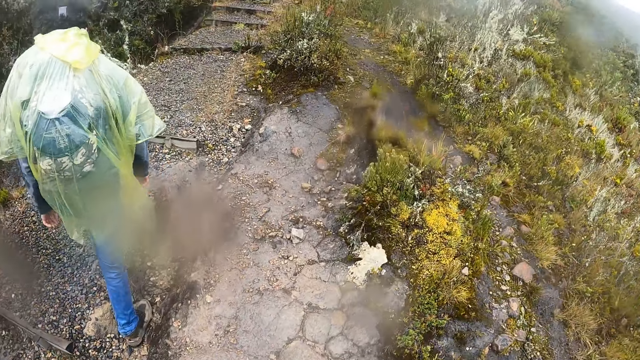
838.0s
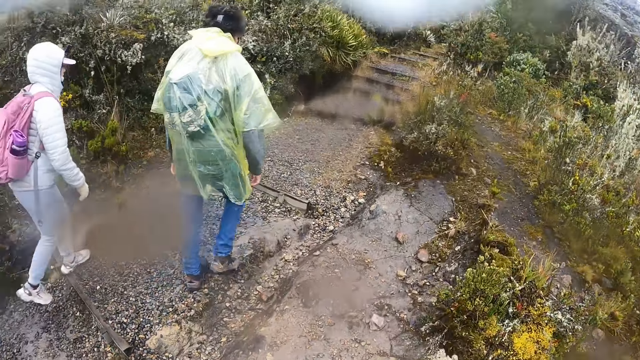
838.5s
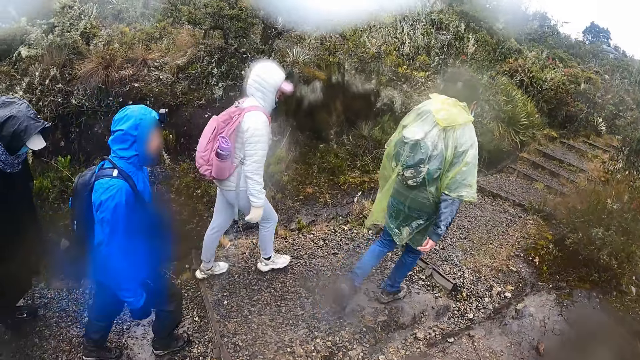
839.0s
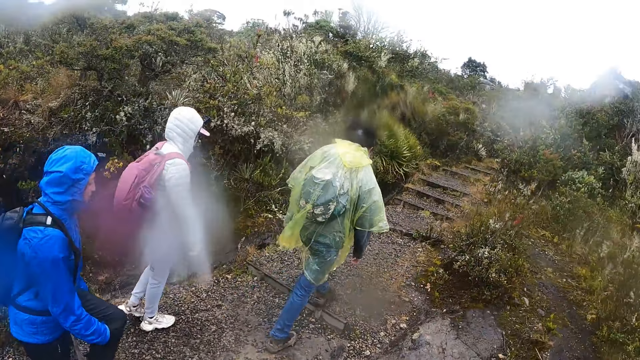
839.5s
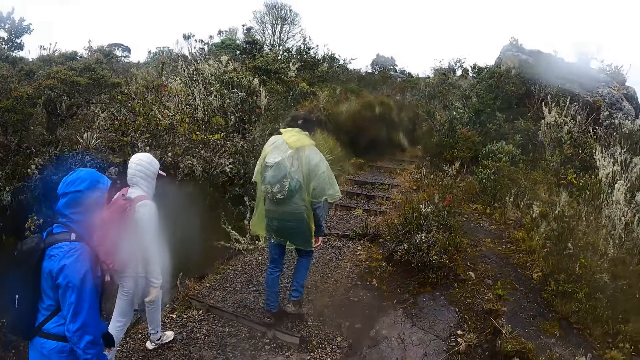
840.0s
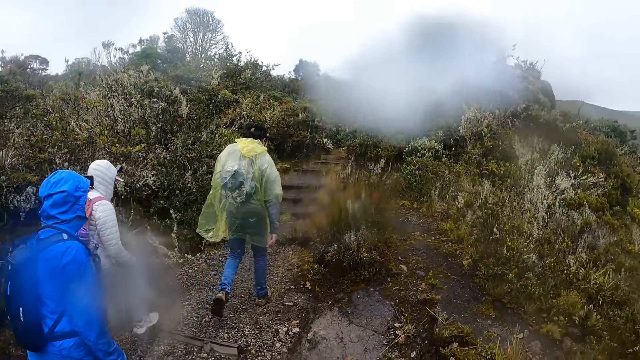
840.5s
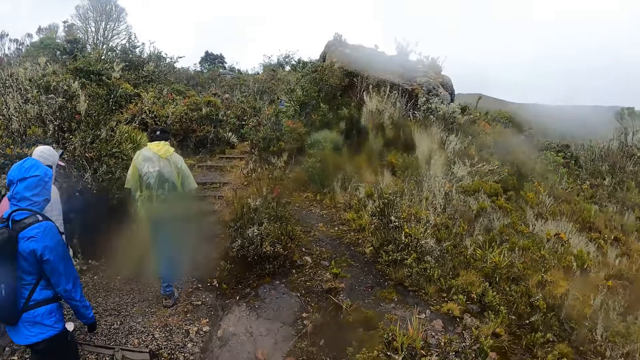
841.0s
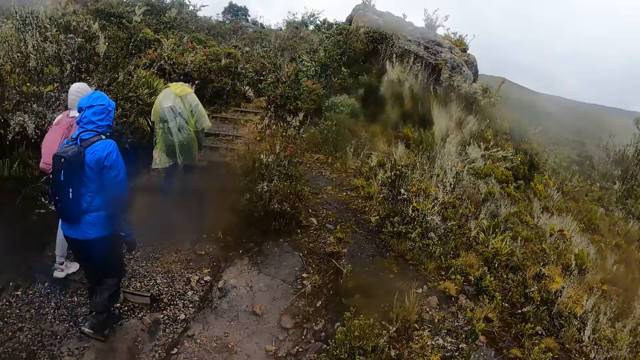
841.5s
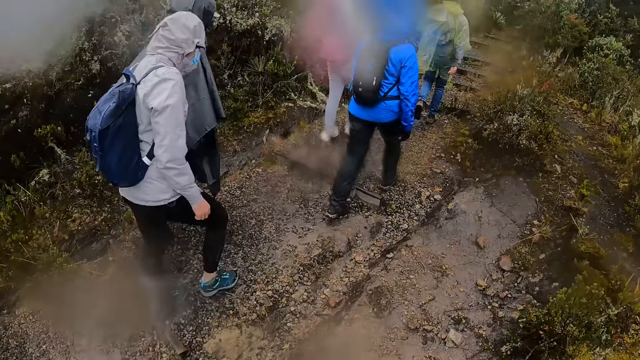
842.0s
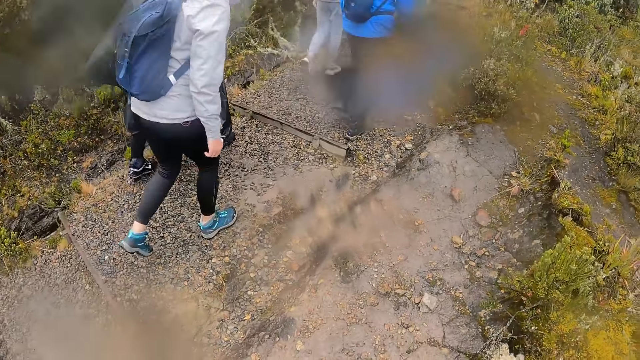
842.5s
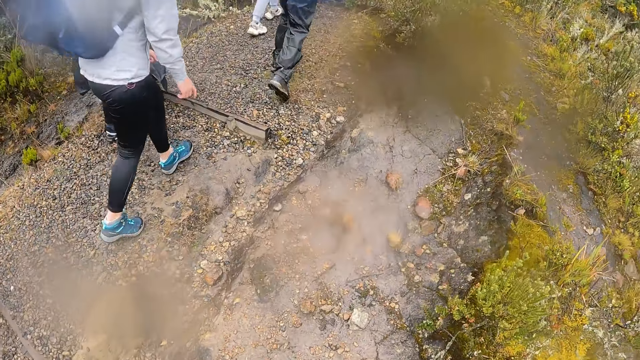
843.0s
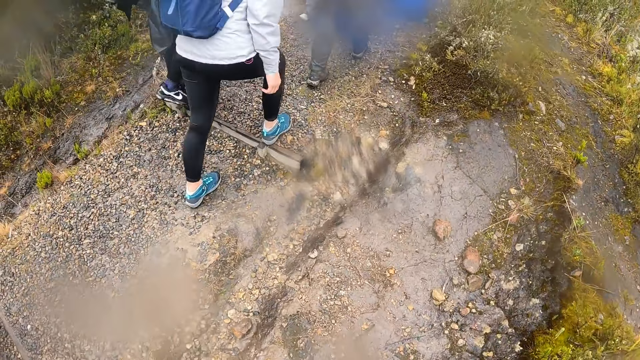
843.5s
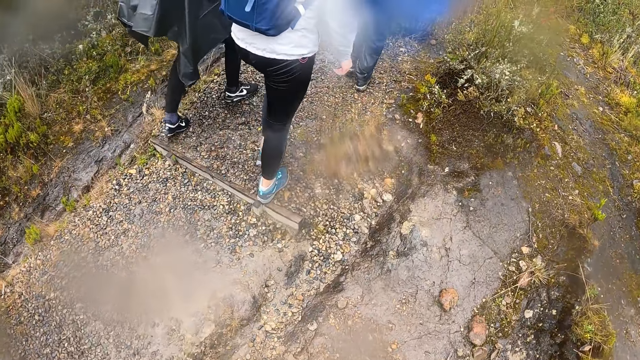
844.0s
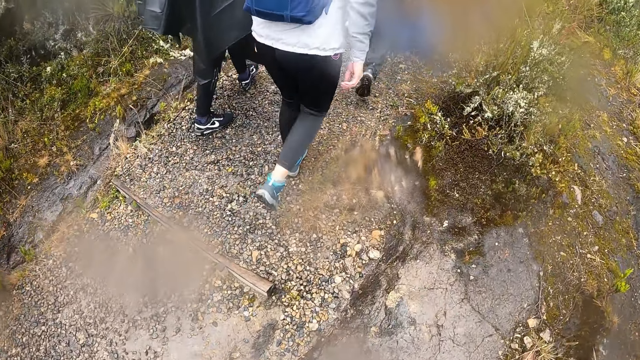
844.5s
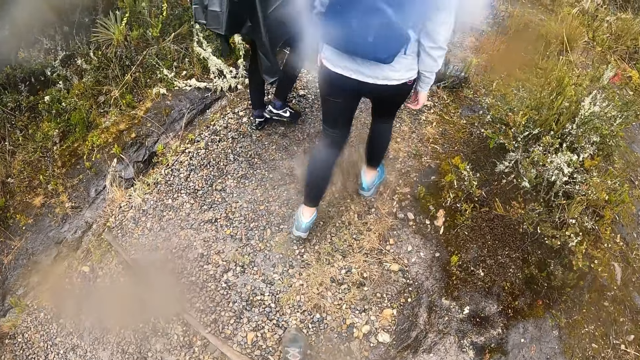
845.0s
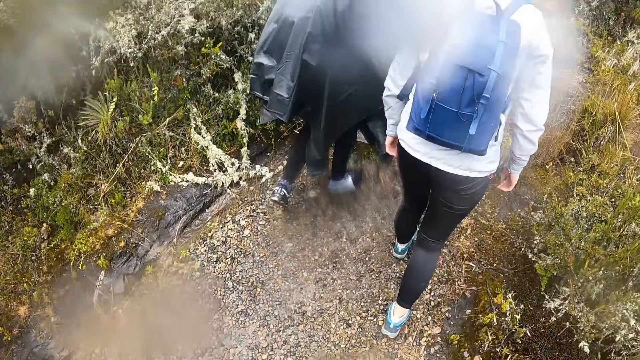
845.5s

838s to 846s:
The camera wearer climbs the stairs.

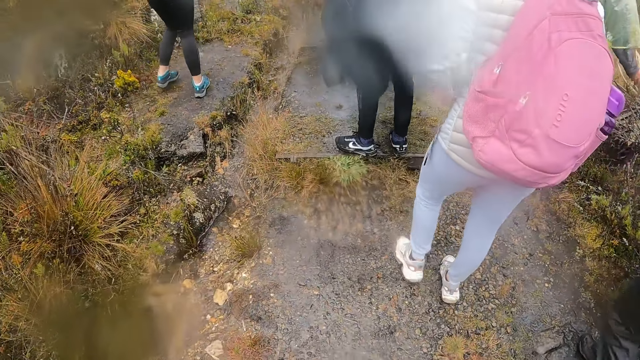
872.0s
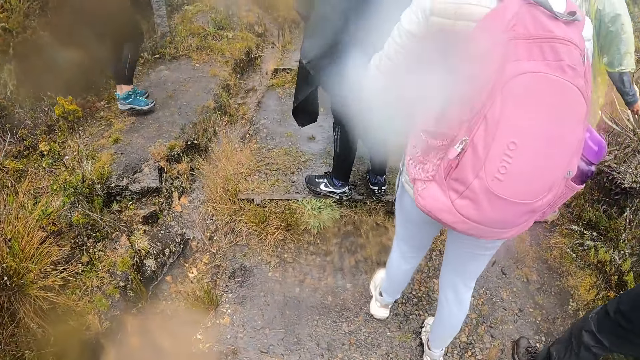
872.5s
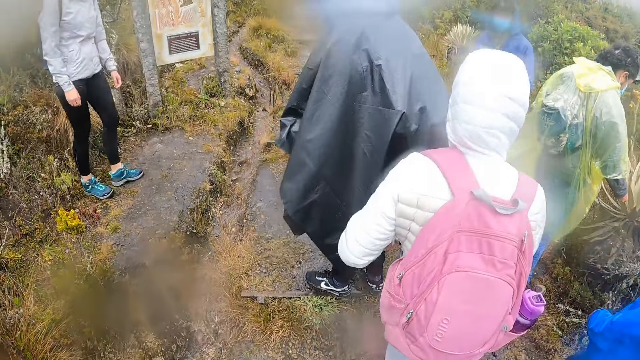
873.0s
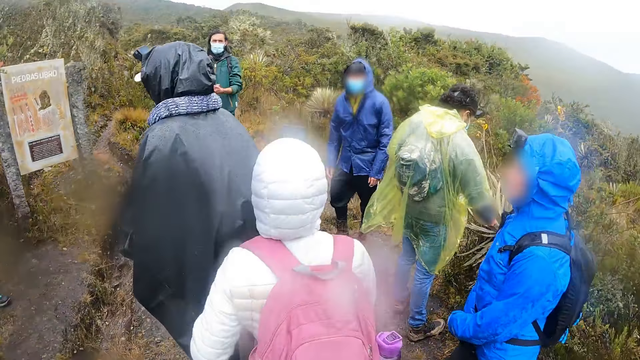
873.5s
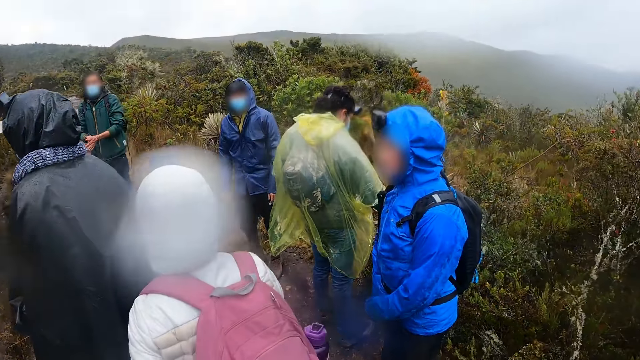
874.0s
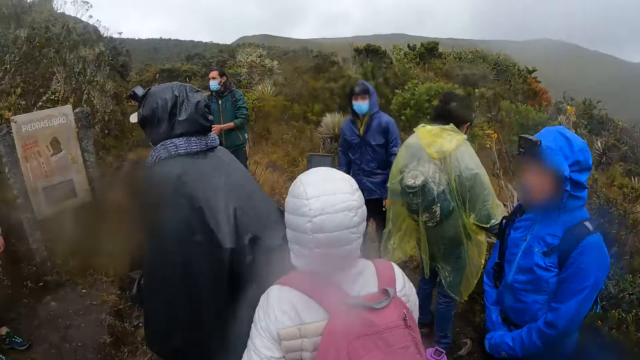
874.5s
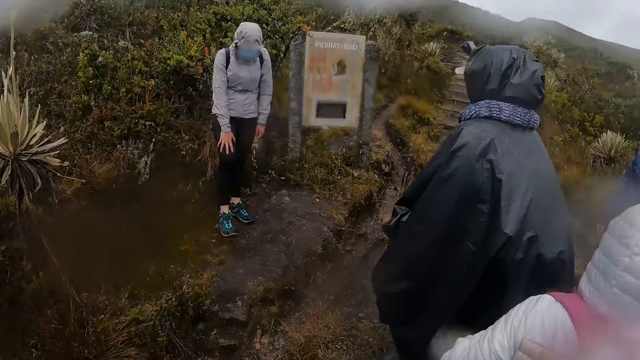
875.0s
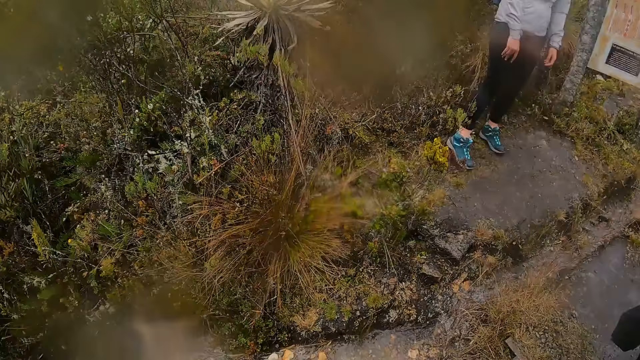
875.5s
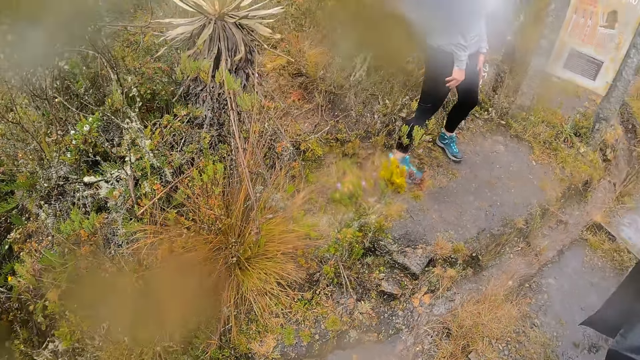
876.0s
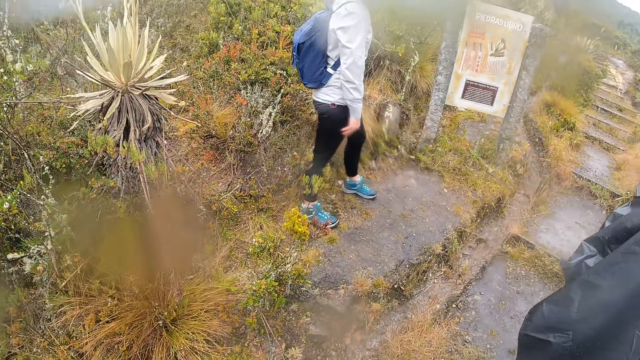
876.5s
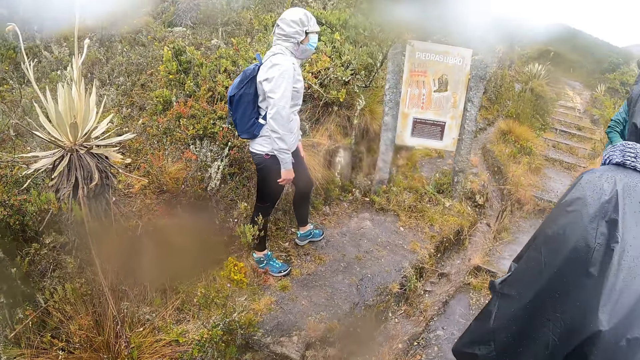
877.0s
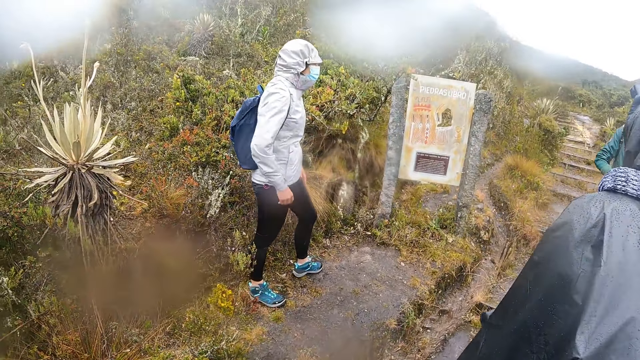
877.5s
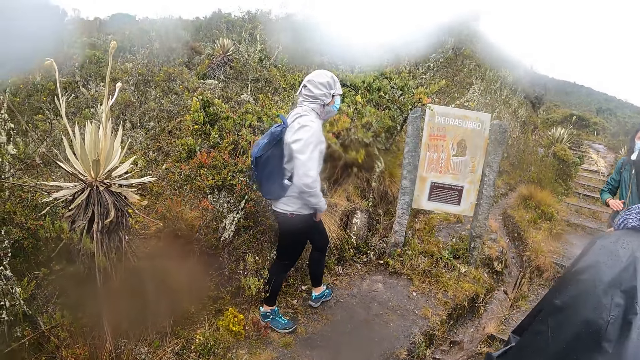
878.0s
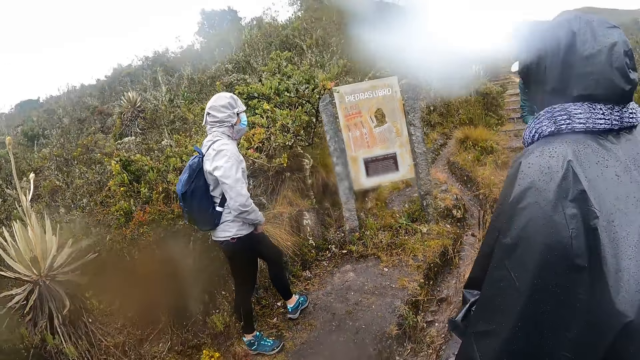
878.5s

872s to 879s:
The camera wearer looks around.

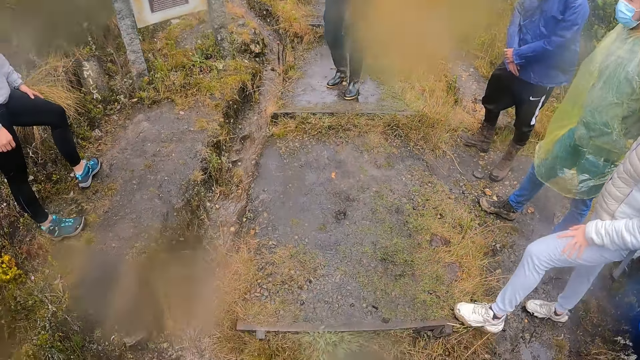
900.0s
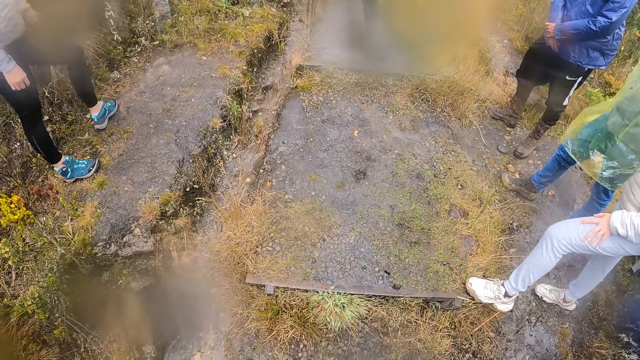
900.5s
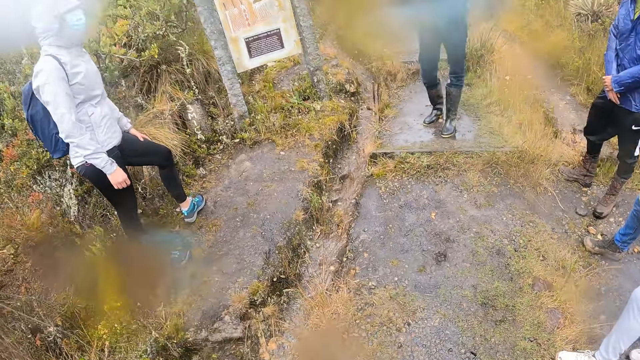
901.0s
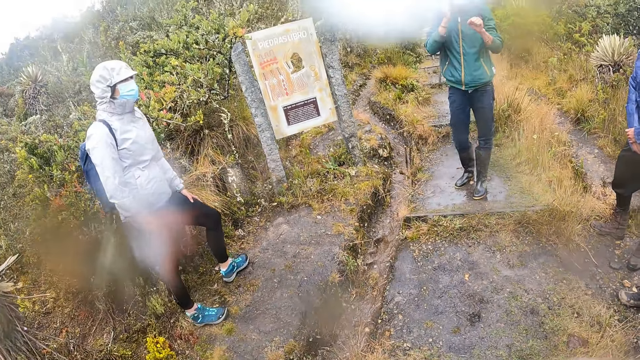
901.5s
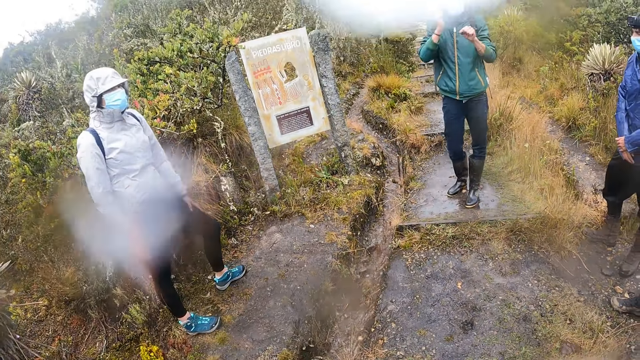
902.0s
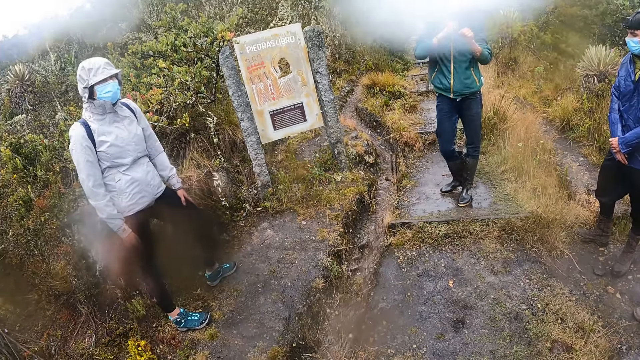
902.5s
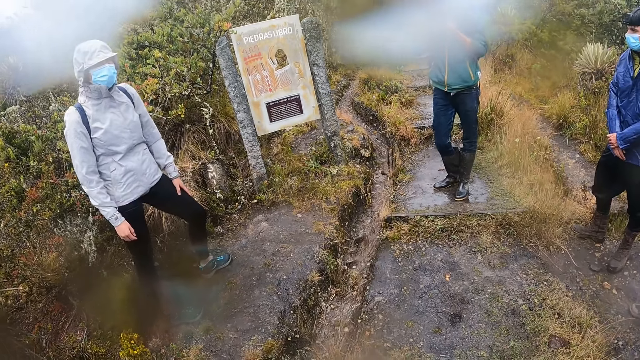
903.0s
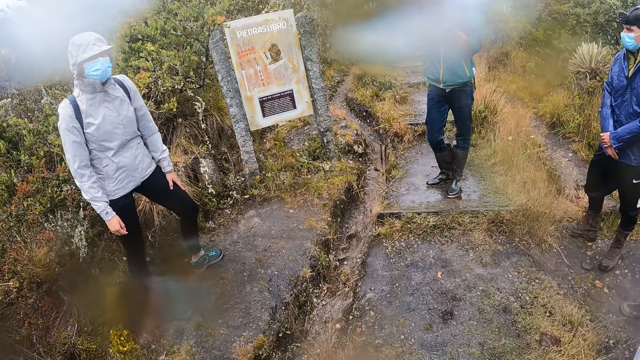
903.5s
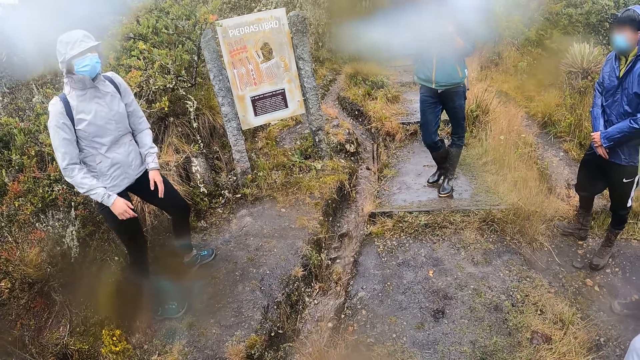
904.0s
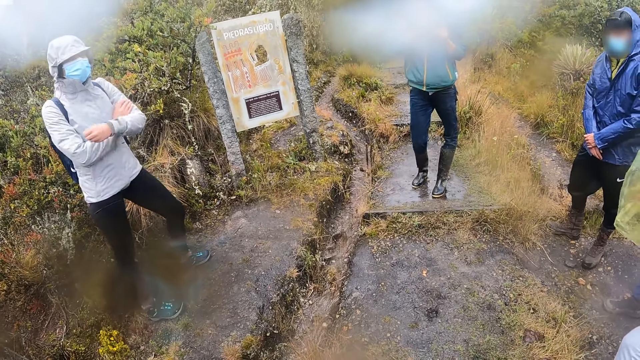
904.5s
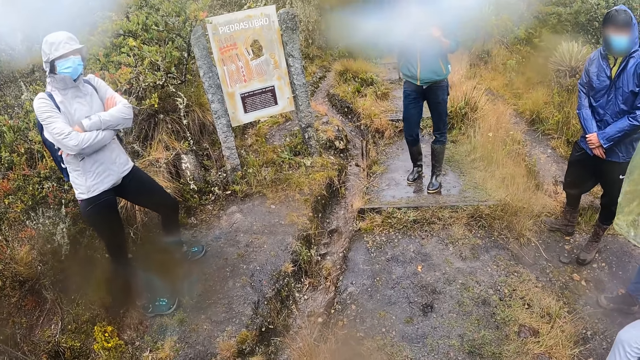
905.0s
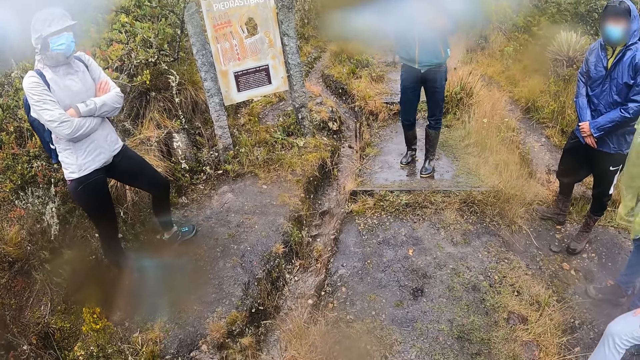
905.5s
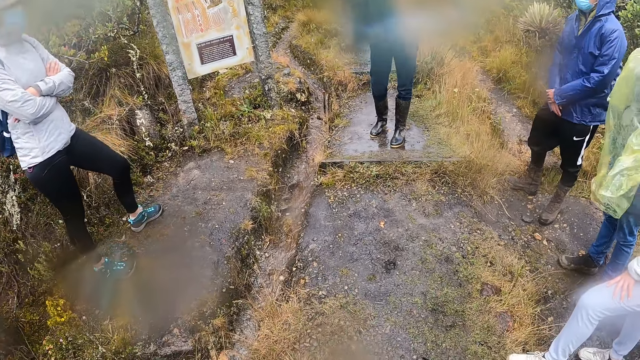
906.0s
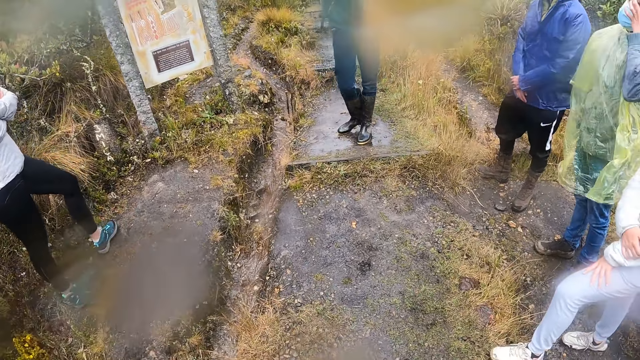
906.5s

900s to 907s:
A man interacts with the group of people.
